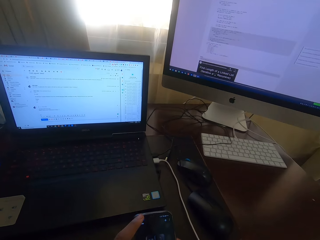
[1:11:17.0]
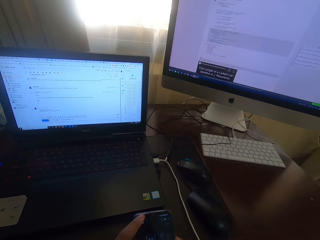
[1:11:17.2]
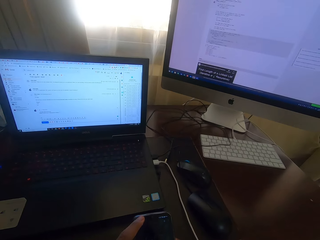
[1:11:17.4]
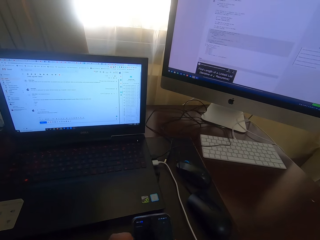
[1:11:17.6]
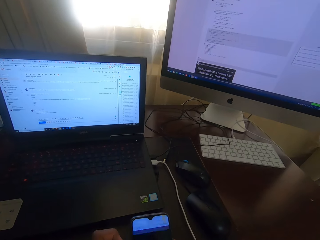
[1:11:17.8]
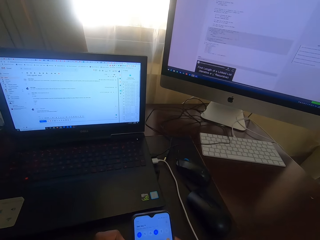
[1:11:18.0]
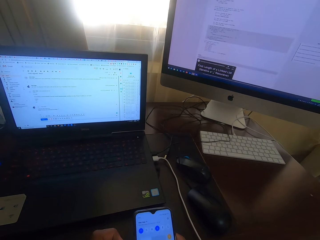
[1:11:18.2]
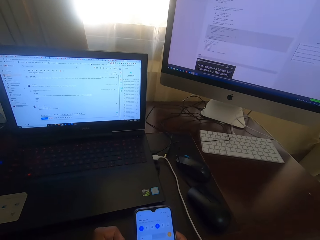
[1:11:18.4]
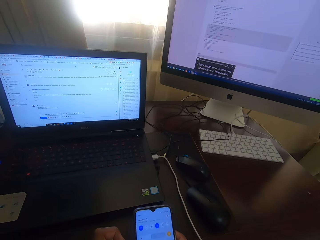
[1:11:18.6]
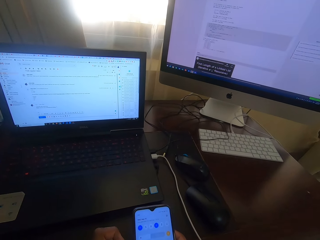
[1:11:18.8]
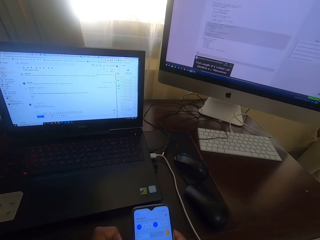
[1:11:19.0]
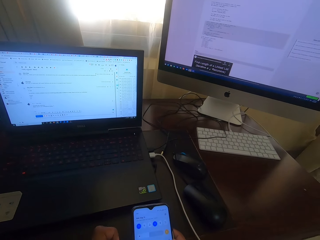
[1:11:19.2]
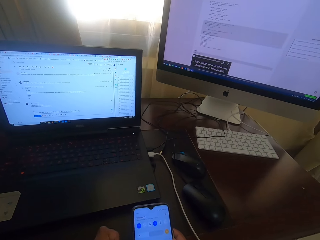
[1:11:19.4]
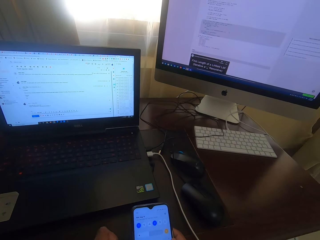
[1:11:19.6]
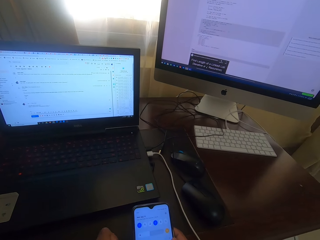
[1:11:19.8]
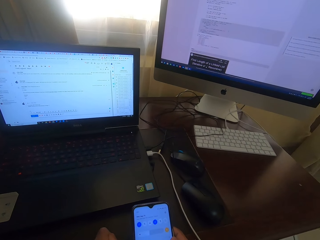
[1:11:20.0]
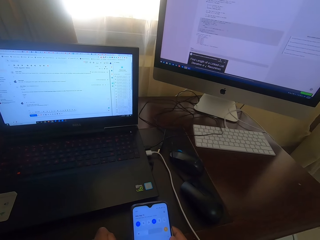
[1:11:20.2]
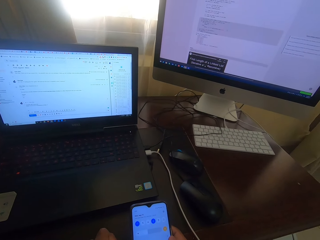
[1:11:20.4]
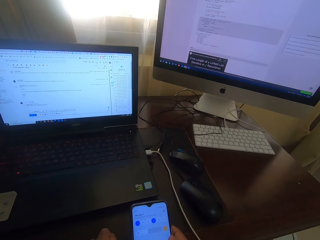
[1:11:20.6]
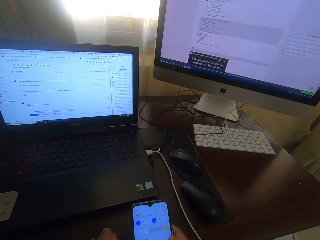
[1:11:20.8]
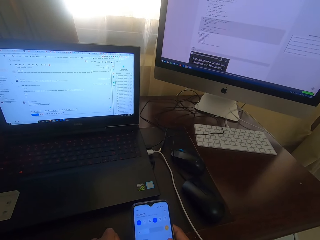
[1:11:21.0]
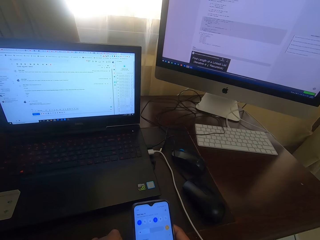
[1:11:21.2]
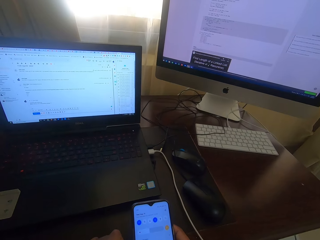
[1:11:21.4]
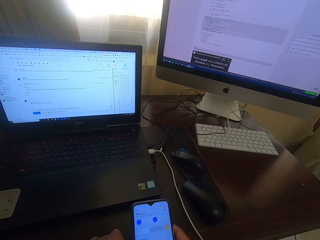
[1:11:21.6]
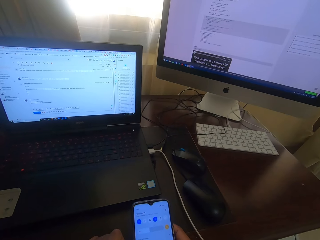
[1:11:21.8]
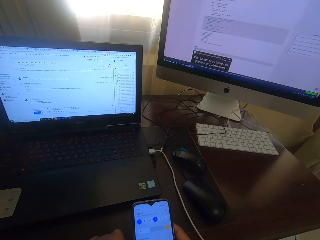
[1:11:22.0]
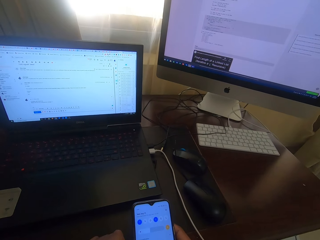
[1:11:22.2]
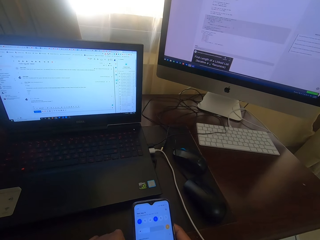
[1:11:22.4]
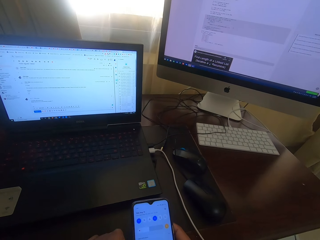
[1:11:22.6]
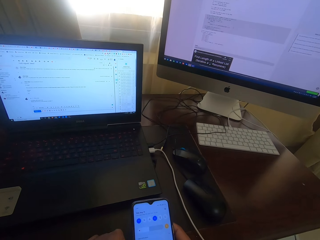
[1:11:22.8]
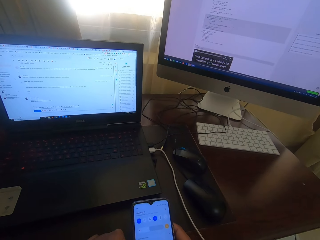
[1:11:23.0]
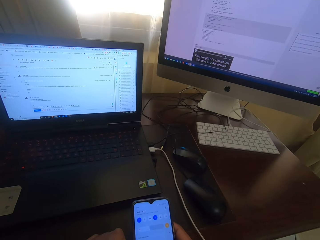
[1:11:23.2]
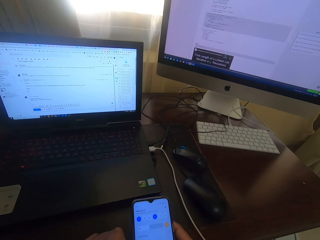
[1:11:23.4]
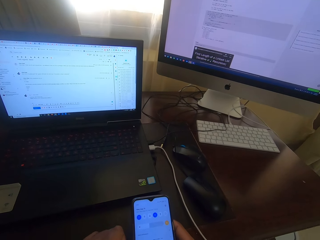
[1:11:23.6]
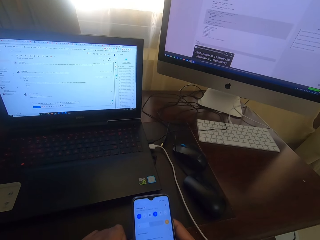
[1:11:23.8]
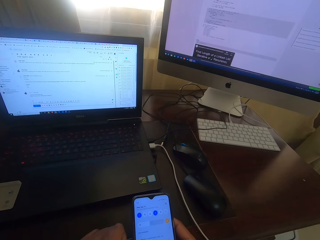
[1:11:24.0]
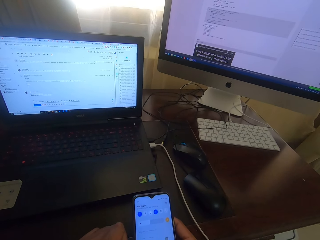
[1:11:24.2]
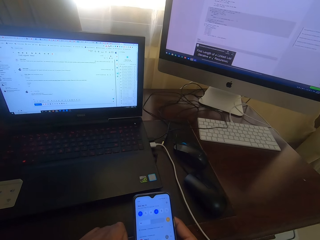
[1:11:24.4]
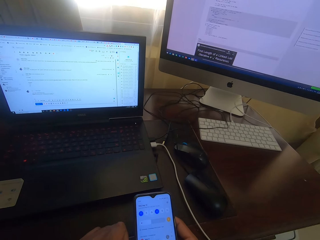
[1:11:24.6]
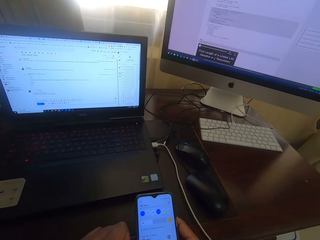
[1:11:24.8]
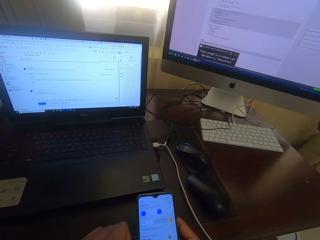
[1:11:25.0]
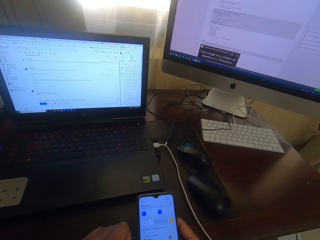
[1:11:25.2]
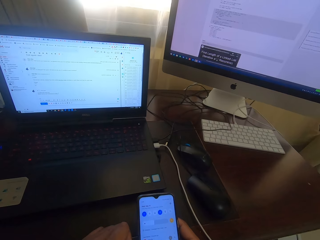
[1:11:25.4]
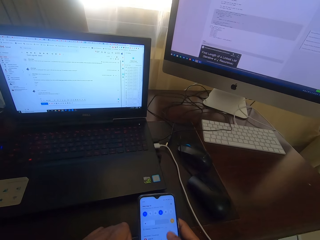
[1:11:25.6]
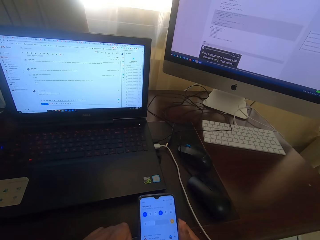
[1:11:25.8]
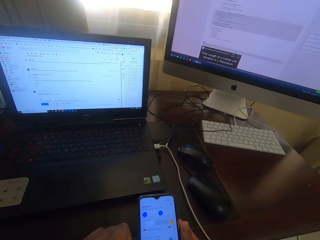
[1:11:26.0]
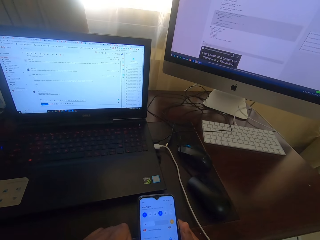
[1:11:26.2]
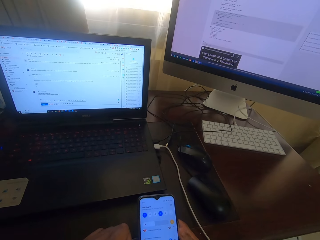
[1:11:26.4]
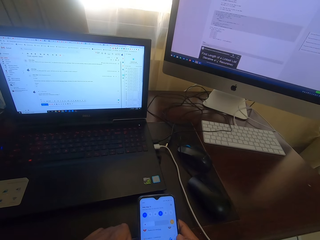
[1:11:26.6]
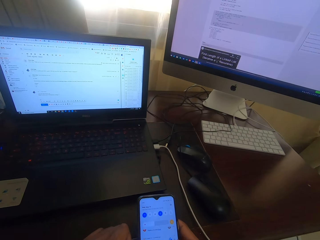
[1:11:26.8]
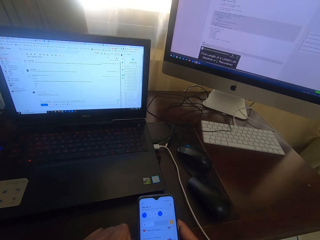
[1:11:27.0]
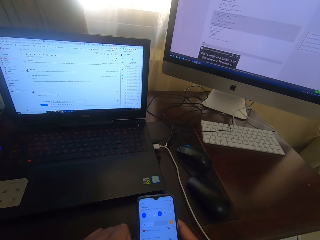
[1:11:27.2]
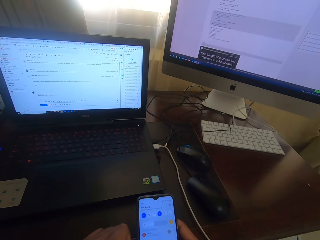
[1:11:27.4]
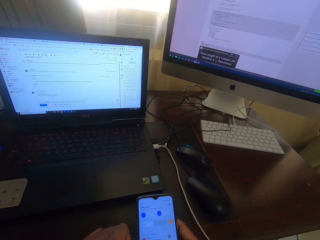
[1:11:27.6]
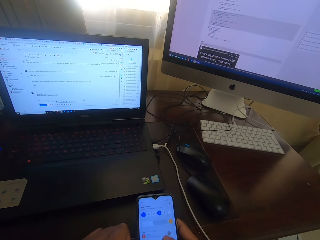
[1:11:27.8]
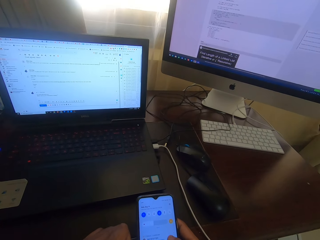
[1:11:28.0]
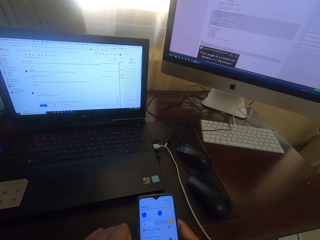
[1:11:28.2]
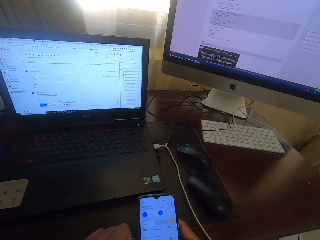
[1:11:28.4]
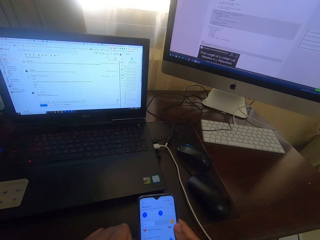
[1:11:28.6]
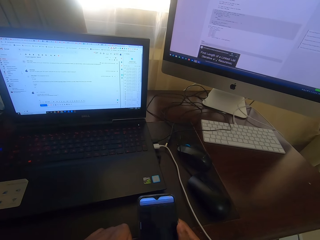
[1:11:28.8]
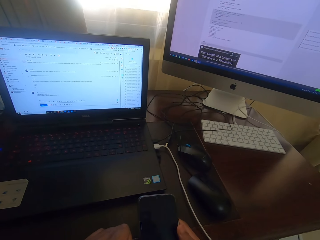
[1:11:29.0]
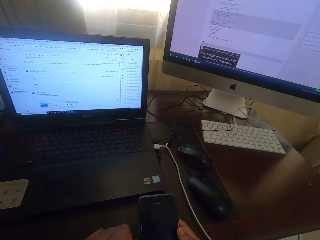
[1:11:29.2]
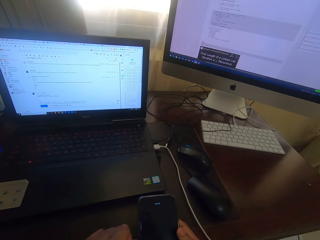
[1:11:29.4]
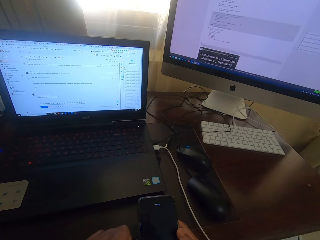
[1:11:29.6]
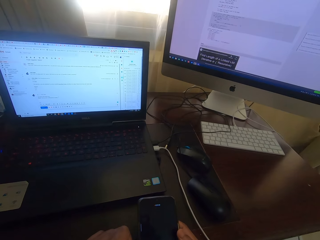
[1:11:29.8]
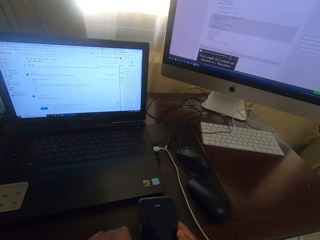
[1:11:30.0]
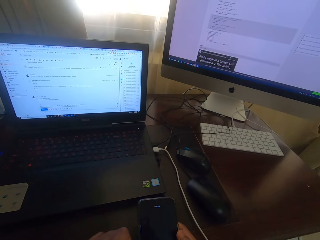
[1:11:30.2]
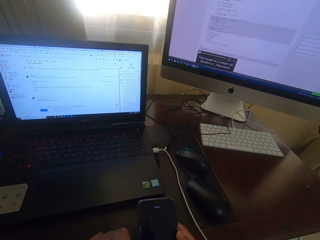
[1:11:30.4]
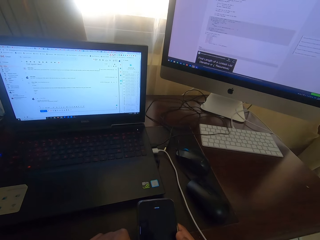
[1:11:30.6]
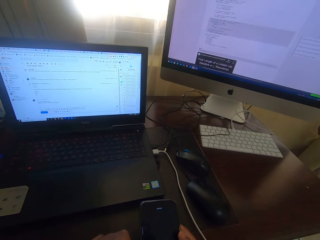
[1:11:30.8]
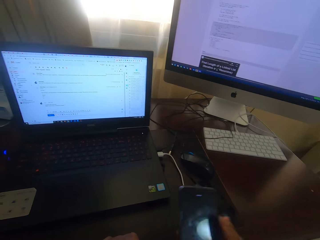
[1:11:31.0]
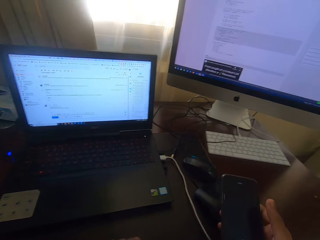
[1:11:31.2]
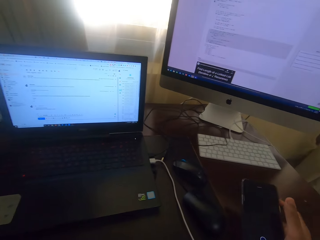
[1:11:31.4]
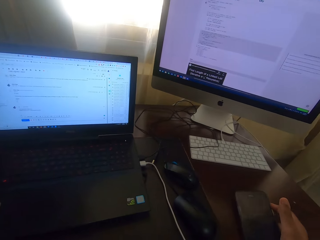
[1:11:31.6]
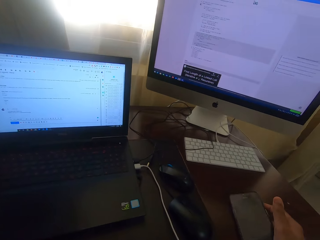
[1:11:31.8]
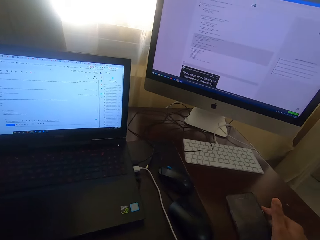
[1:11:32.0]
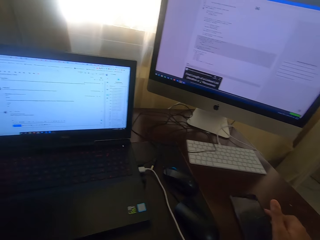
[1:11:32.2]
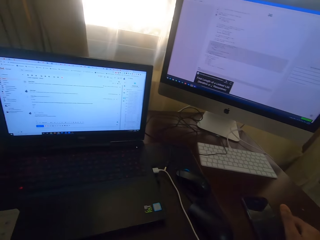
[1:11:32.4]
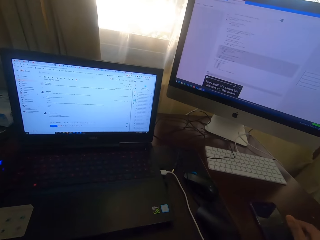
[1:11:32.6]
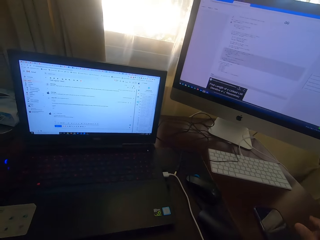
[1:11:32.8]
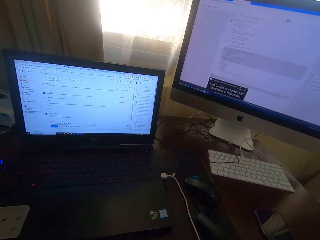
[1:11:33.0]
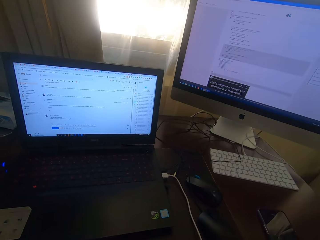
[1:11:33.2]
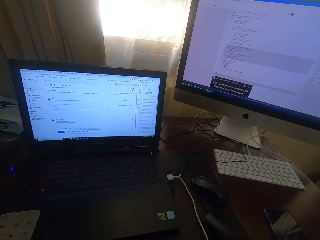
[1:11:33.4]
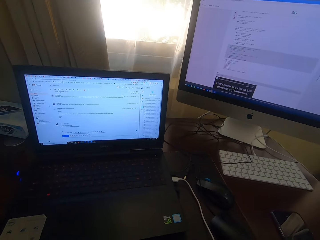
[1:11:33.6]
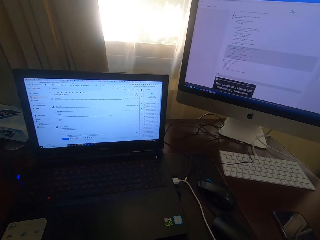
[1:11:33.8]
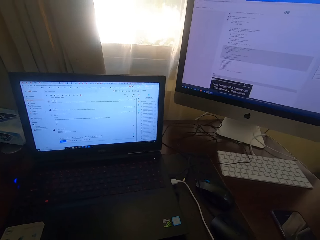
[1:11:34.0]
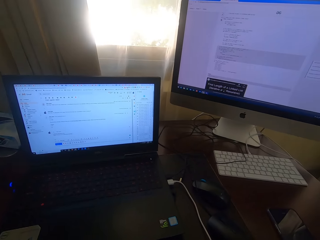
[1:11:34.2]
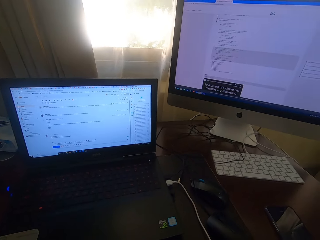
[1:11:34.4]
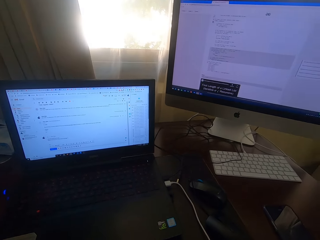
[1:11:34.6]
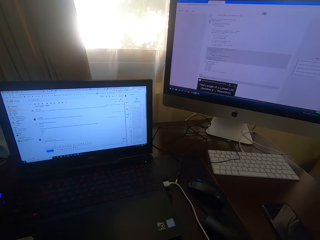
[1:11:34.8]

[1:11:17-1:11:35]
The camera wearer scrolls the phone. They place the phone on the desk. They look at the laptop.
